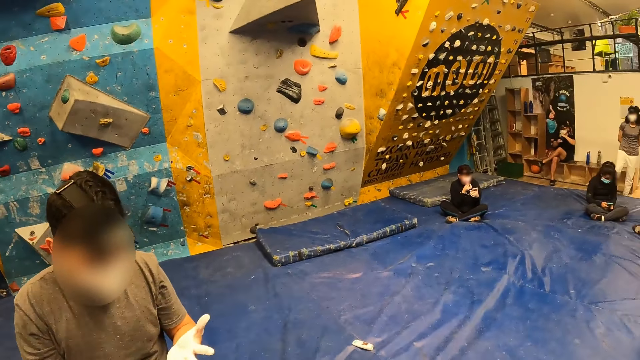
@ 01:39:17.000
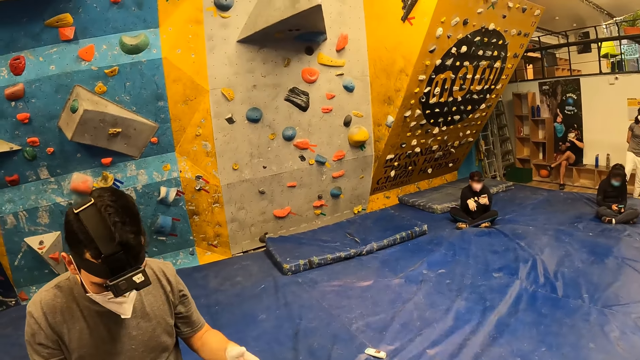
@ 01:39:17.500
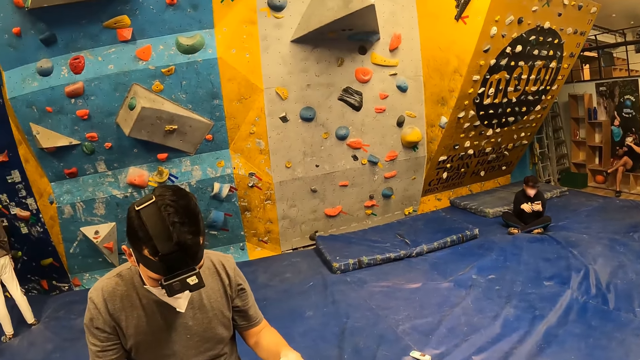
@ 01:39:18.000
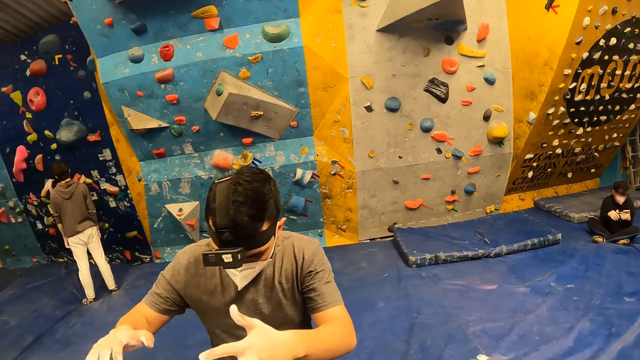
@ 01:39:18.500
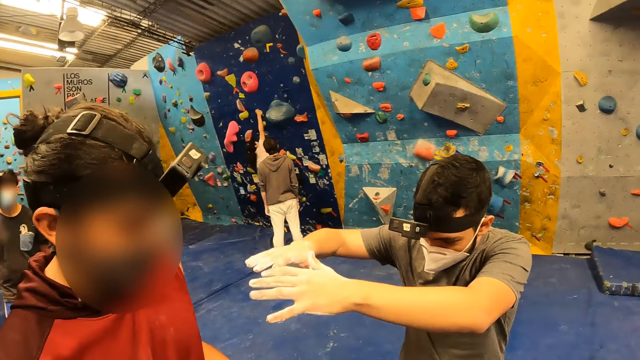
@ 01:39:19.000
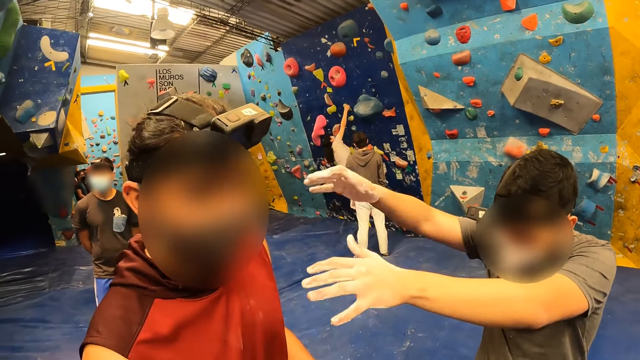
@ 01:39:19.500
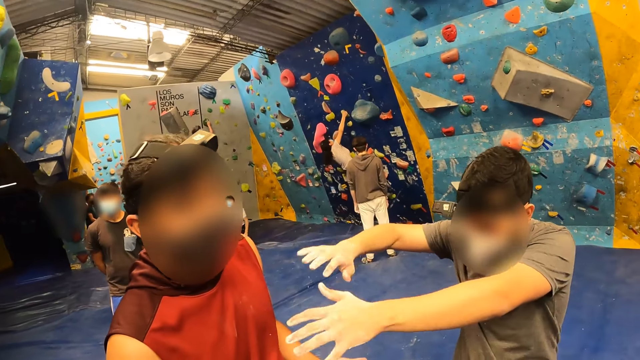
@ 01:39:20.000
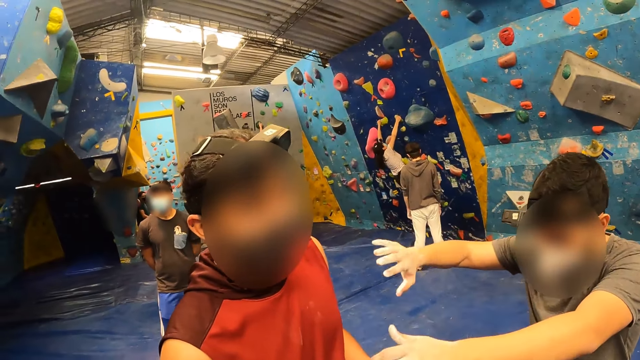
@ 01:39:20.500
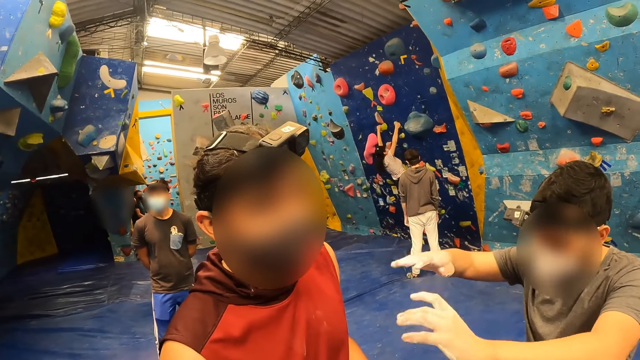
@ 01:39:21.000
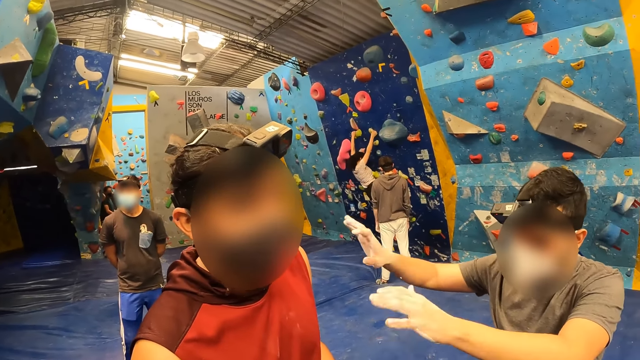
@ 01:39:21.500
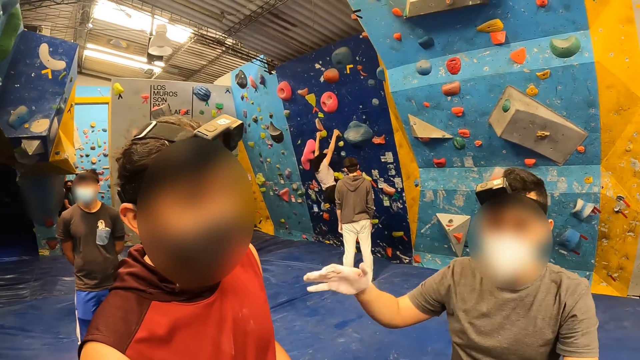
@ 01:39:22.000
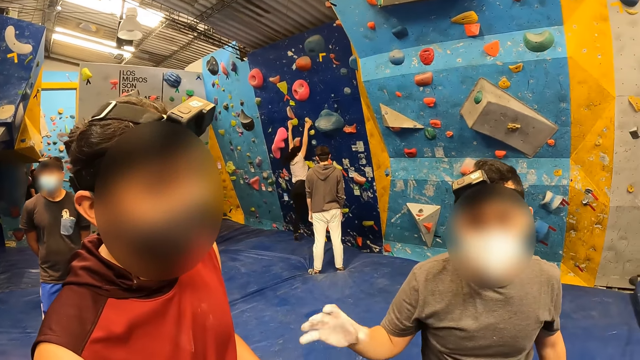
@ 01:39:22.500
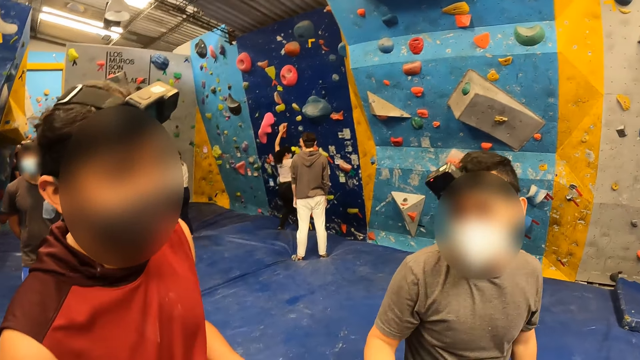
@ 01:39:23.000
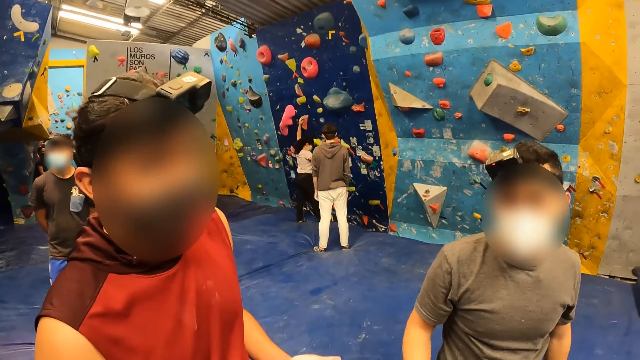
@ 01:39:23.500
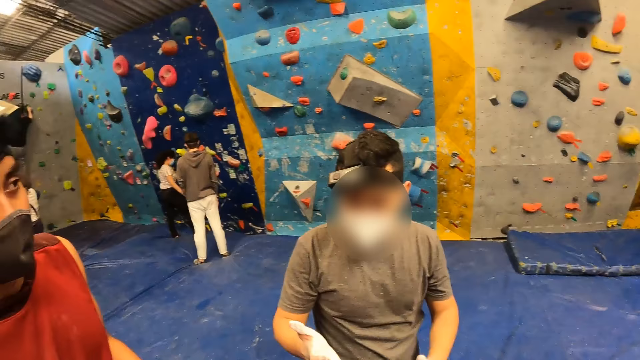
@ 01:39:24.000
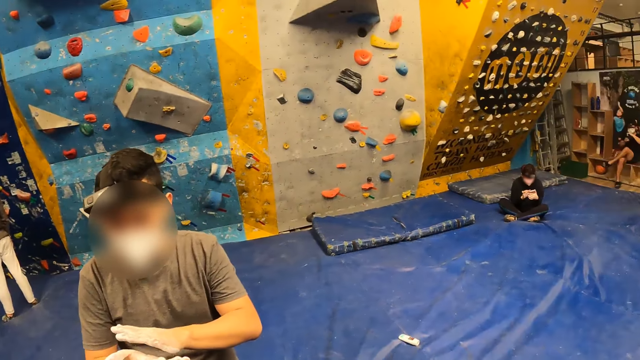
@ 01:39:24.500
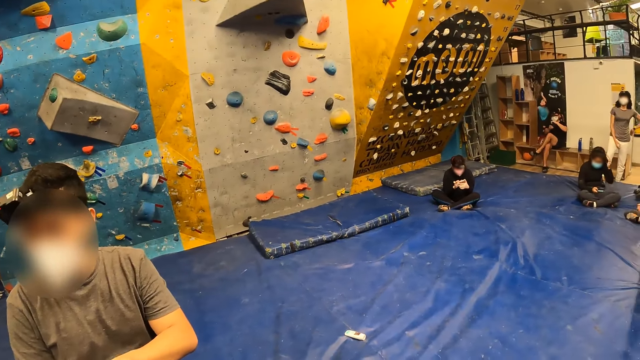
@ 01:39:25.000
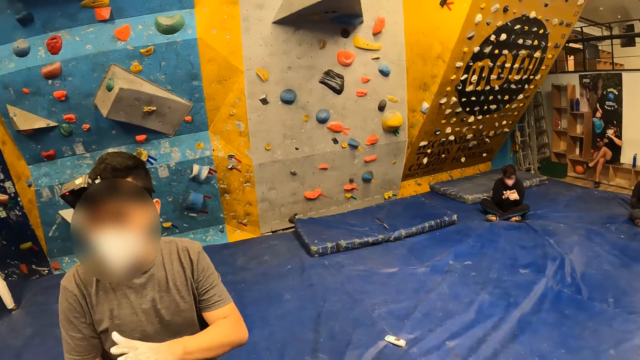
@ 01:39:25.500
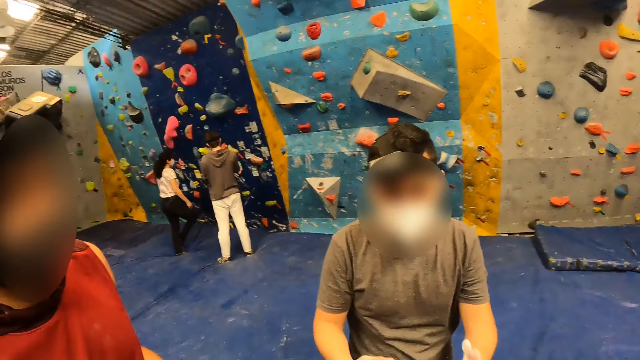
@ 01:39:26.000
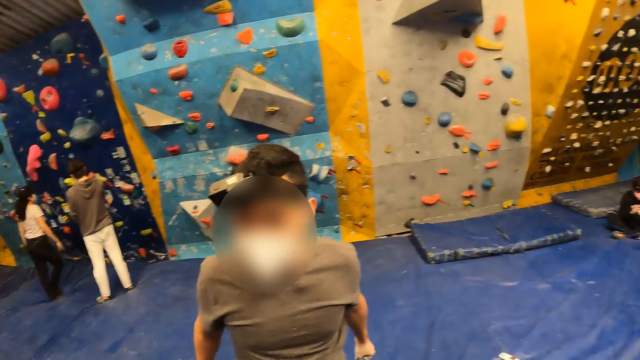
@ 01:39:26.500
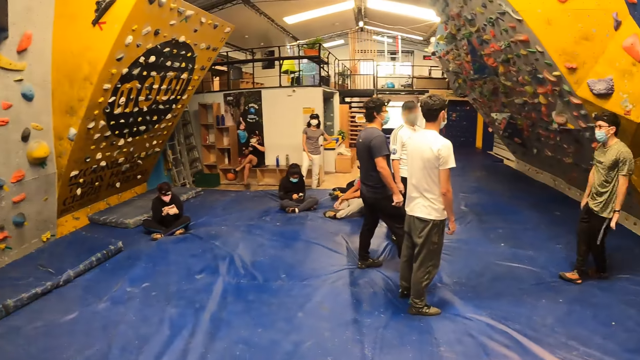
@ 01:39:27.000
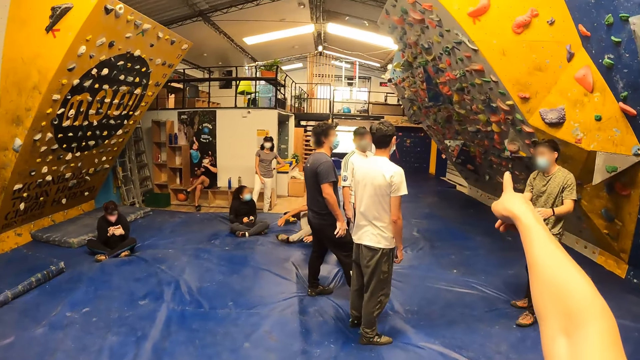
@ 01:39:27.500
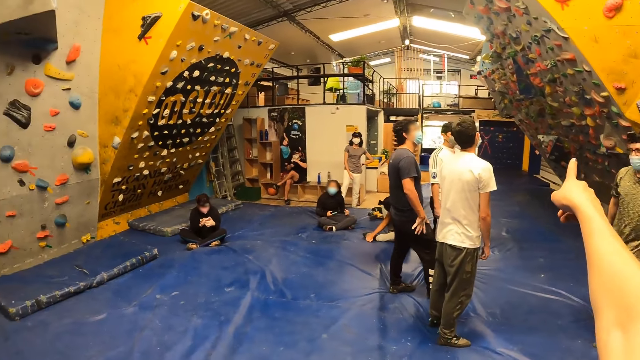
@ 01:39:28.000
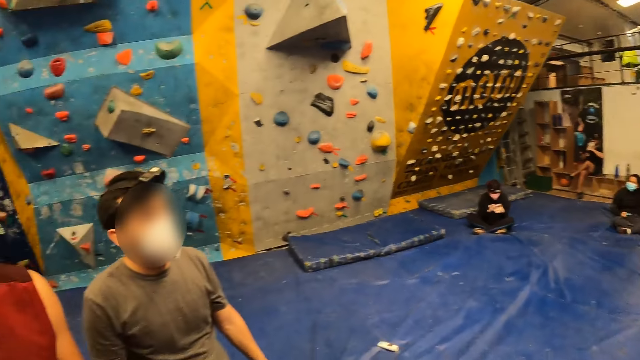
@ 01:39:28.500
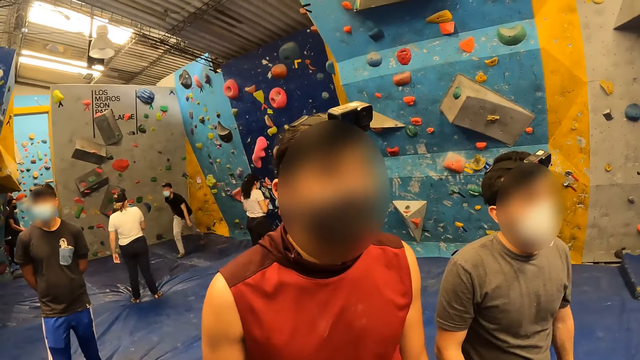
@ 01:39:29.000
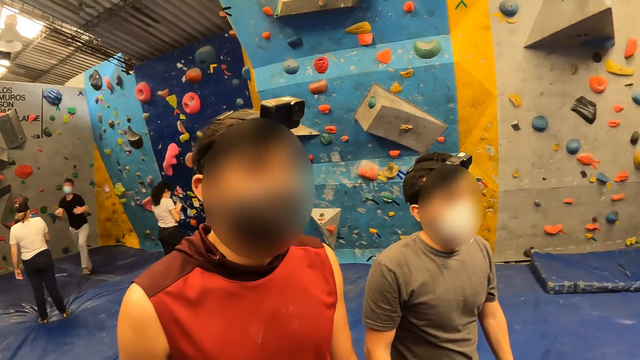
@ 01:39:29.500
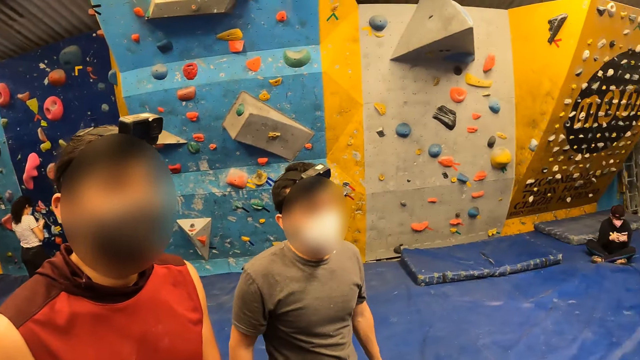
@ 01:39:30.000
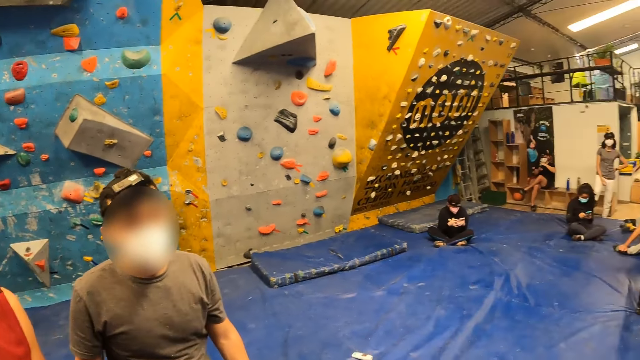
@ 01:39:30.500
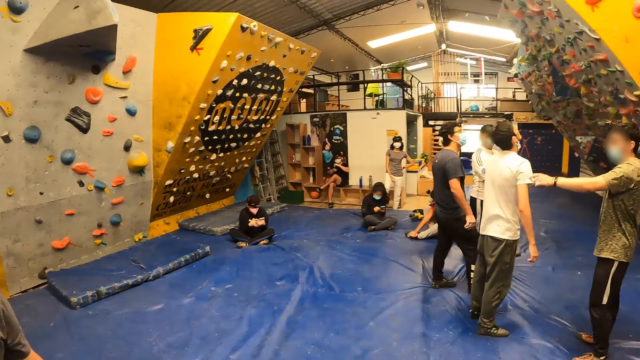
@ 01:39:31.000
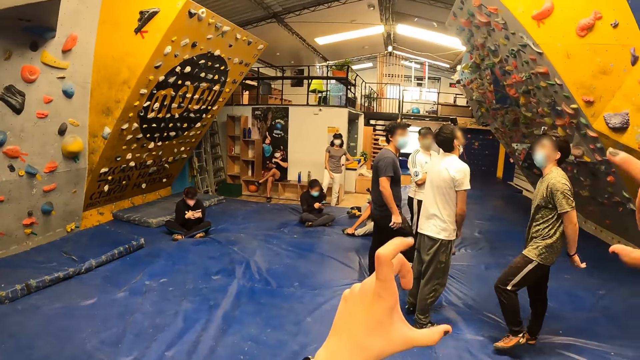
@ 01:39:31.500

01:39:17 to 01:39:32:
The woman climbs the rock wall with both hands and both legs. A person is pointing at another person. The camera wearer is pointing at the climbing wall.

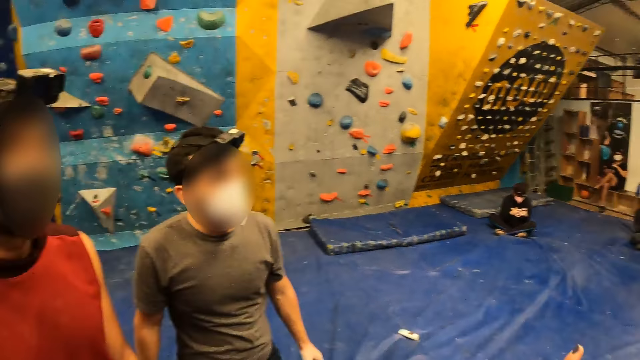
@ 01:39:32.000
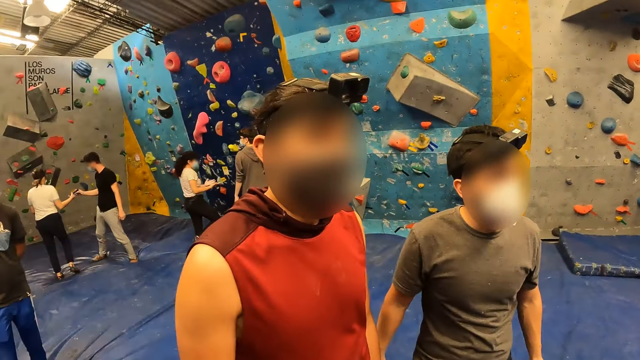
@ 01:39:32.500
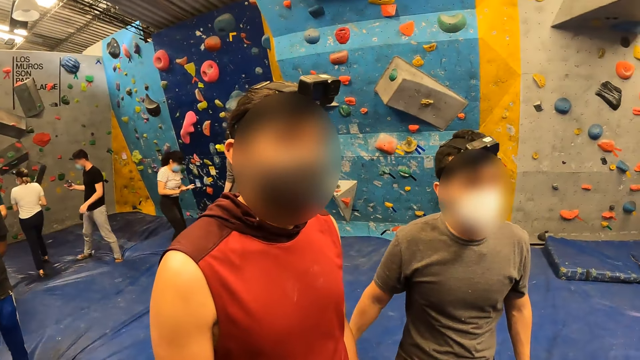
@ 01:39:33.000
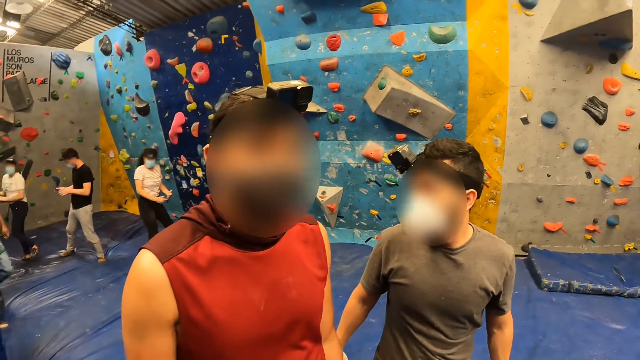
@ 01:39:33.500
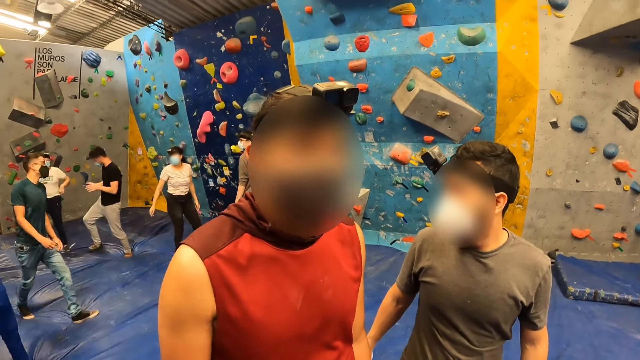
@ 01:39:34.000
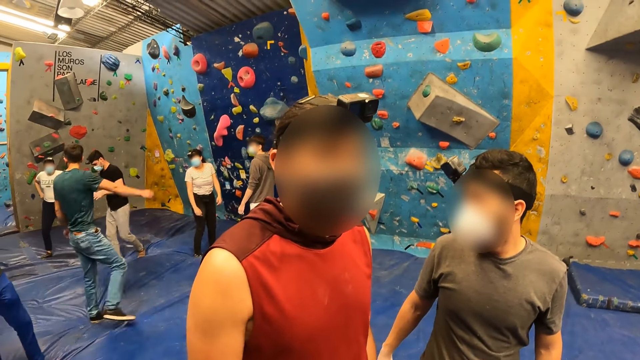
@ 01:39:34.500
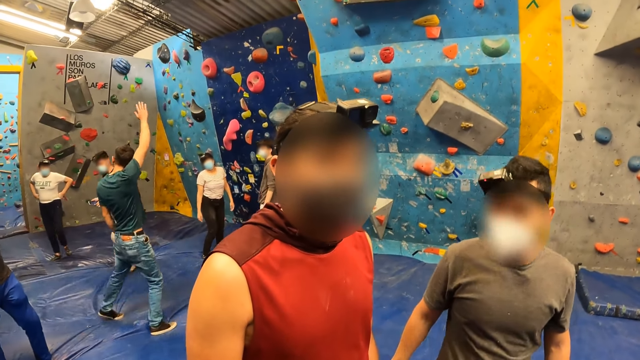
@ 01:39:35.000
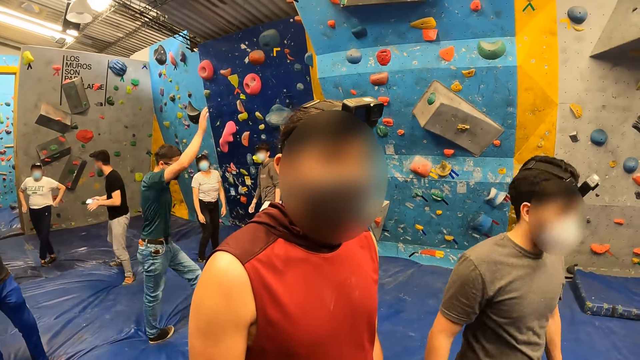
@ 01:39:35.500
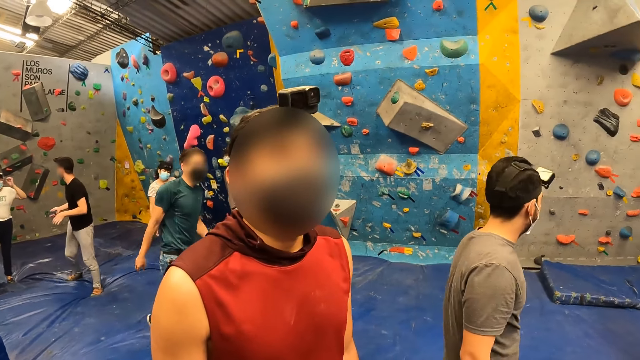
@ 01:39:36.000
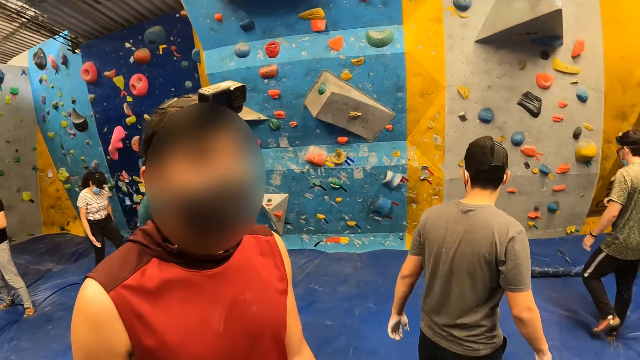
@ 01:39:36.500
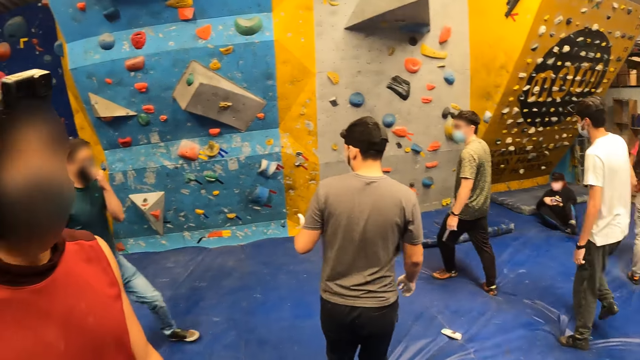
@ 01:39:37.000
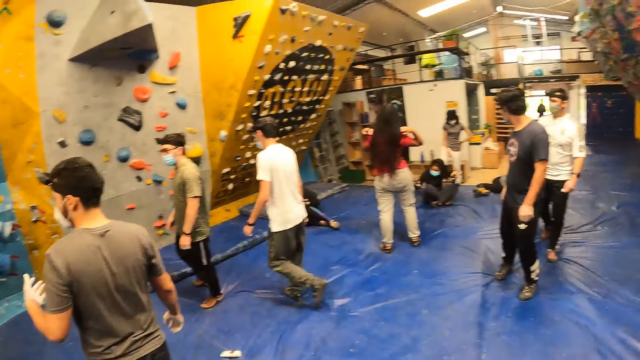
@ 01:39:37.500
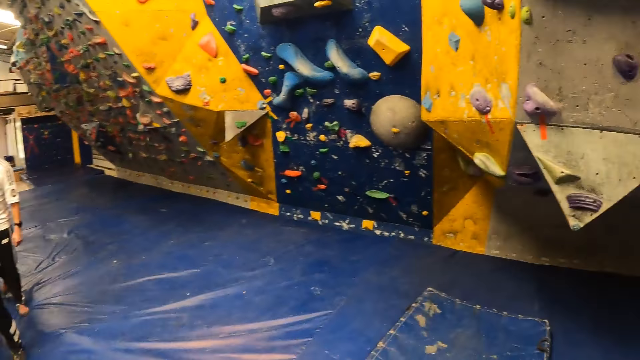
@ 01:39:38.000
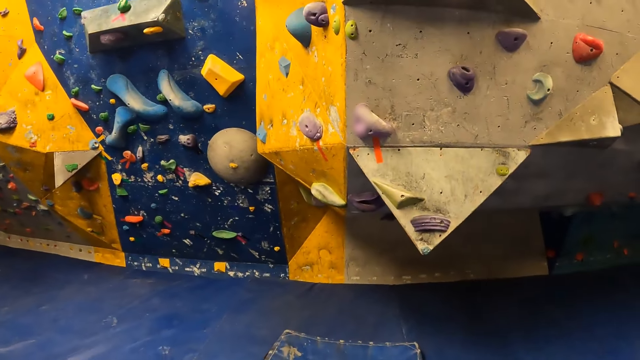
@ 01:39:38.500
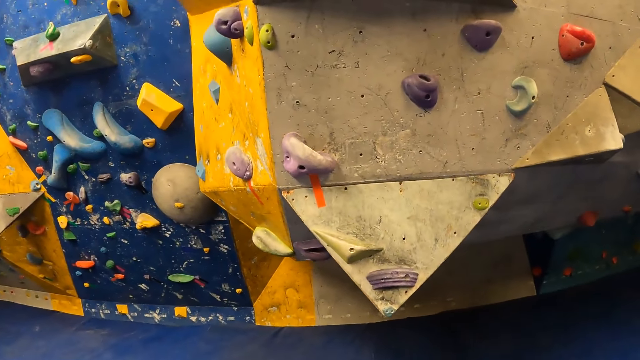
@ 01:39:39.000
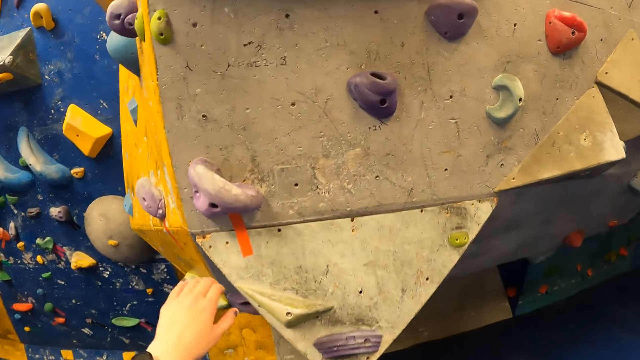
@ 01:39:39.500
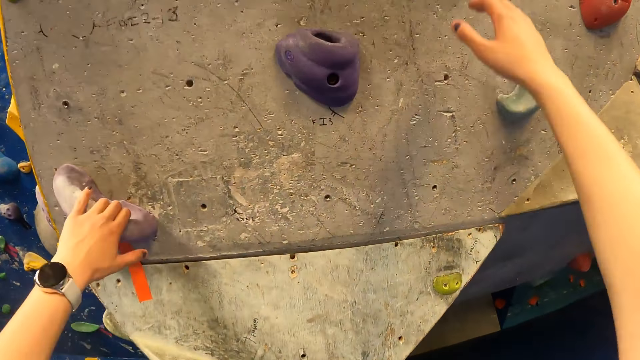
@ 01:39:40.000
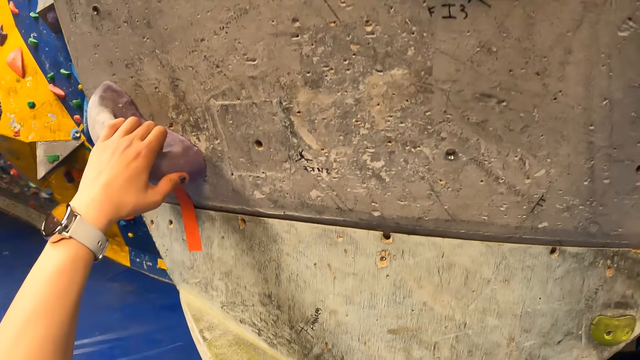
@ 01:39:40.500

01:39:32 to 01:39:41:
The camera wearer is walking. They climb the rock wall with both hands and both legs.
